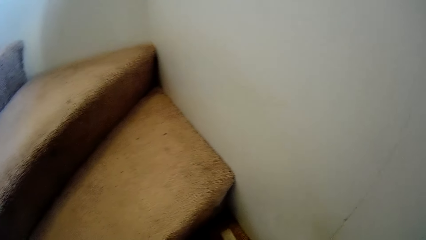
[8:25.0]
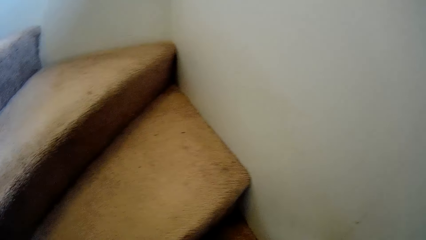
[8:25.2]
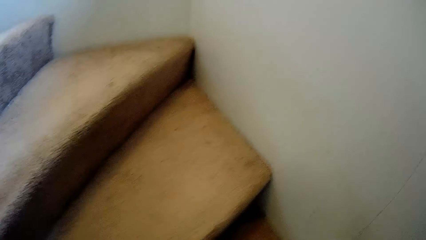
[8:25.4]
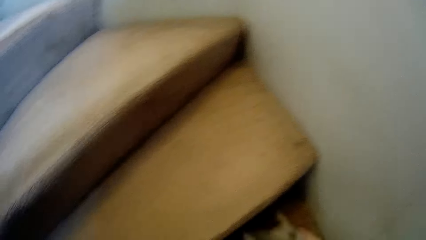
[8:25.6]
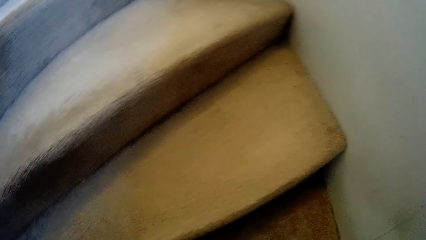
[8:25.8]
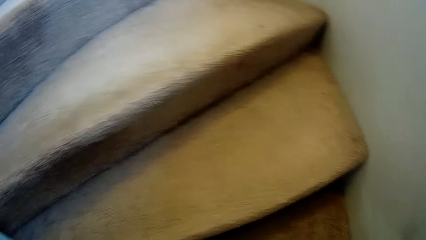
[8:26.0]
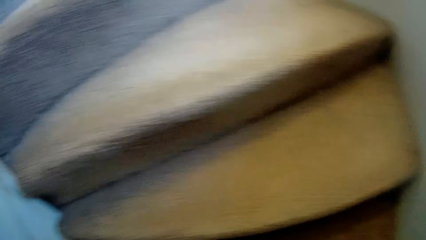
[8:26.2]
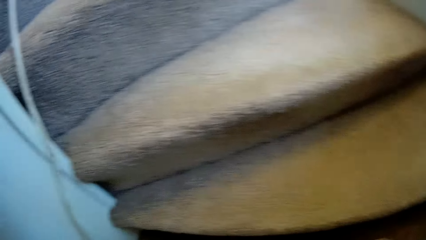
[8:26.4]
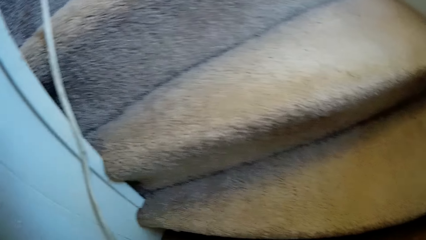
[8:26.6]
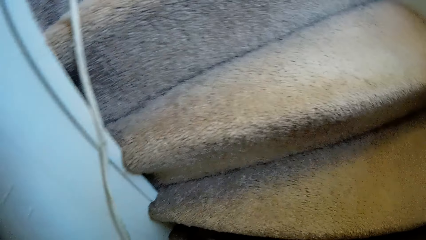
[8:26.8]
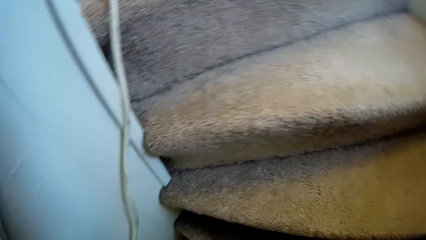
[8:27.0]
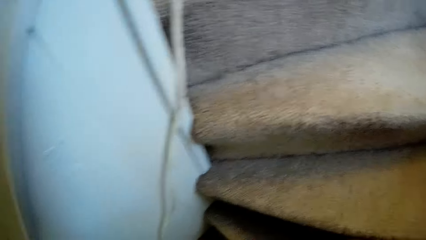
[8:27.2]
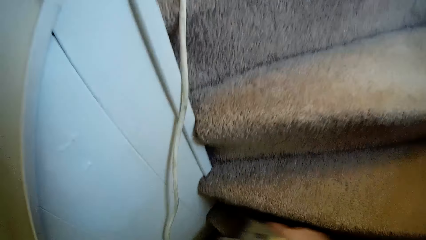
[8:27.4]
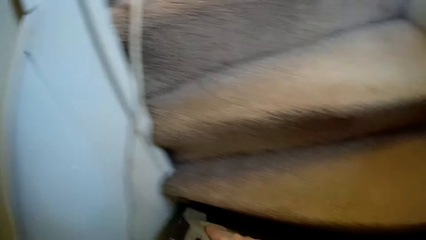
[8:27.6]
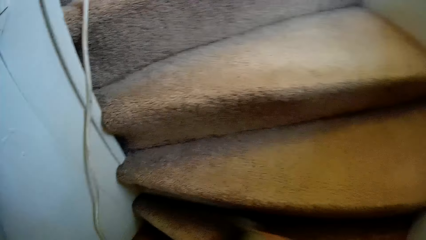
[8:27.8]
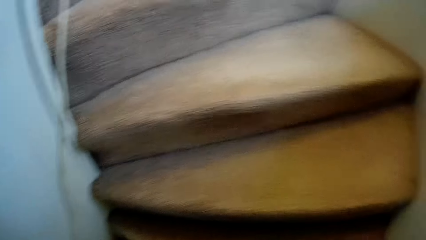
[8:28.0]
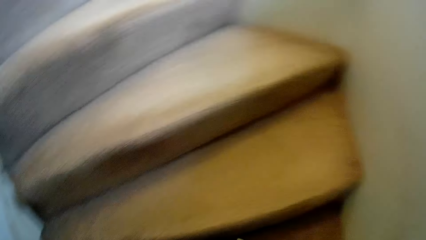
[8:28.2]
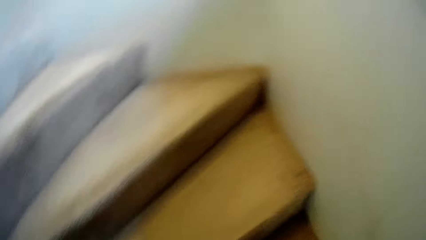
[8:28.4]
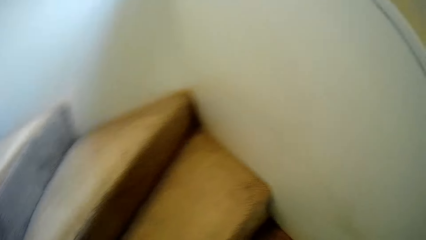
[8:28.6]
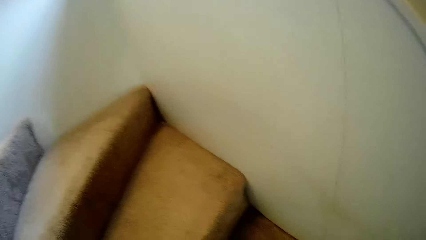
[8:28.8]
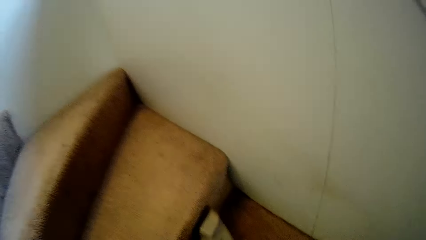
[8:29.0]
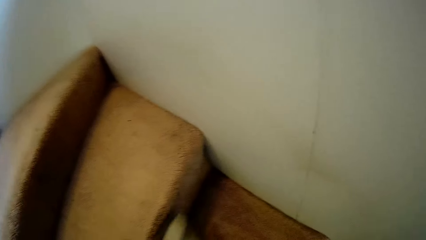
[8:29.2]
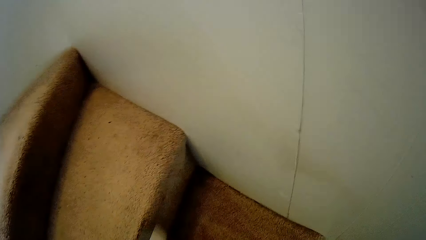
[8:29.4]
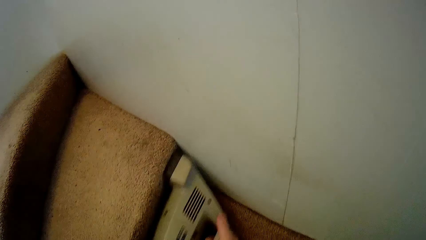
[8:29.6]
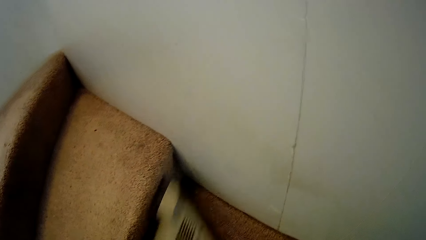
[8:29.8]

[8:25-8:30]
The camera wearer picks something. They clean the staircase carpet.

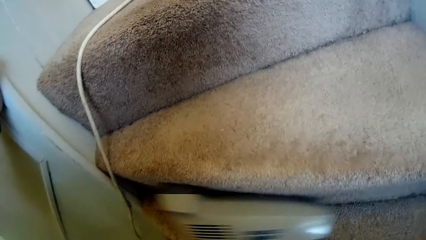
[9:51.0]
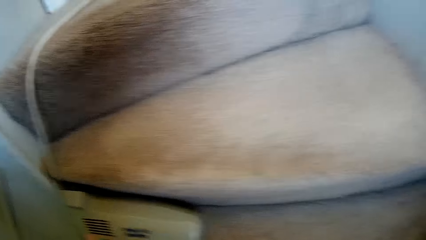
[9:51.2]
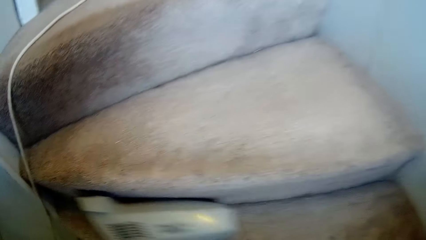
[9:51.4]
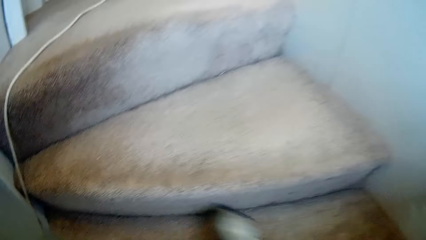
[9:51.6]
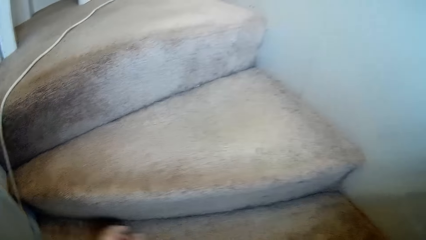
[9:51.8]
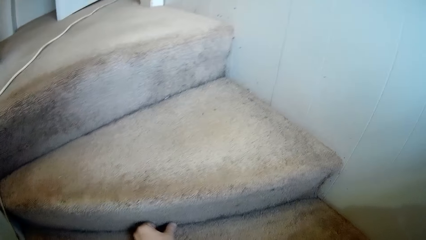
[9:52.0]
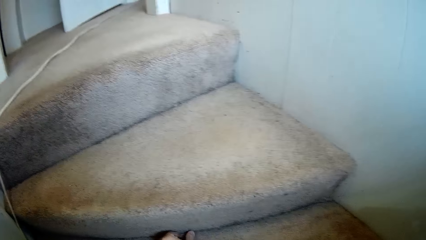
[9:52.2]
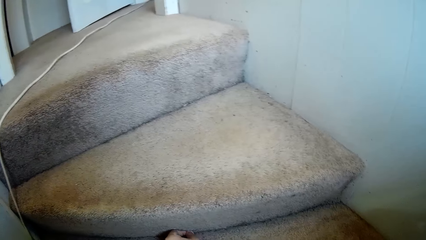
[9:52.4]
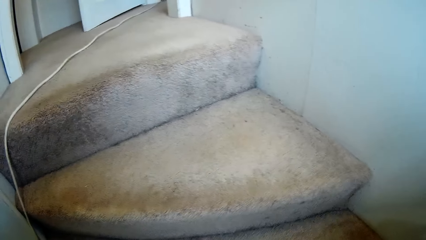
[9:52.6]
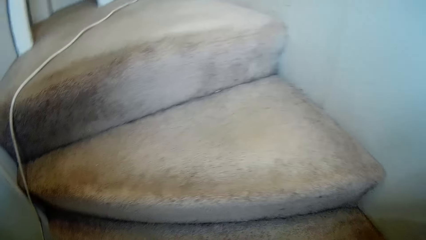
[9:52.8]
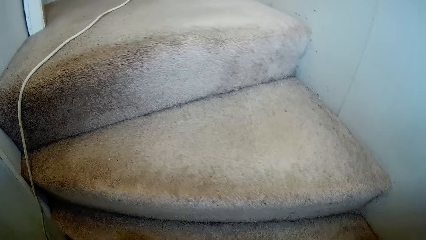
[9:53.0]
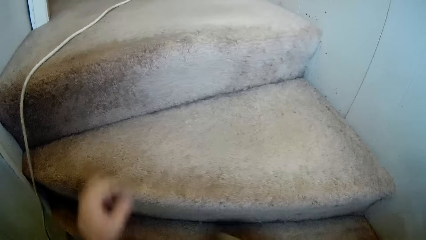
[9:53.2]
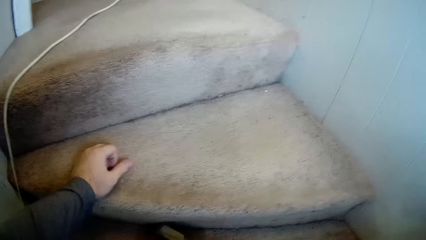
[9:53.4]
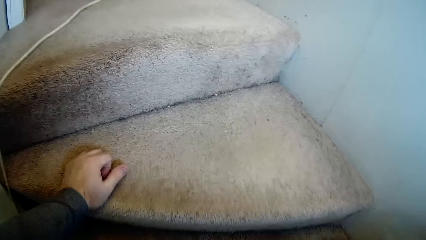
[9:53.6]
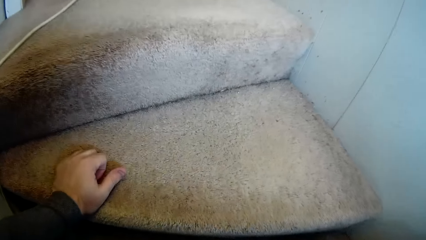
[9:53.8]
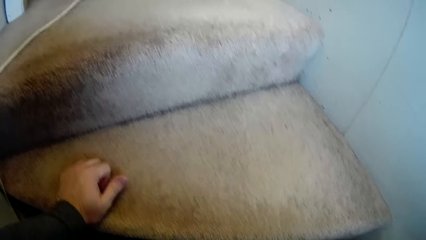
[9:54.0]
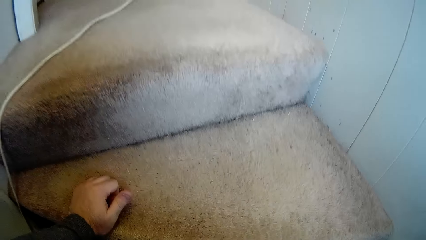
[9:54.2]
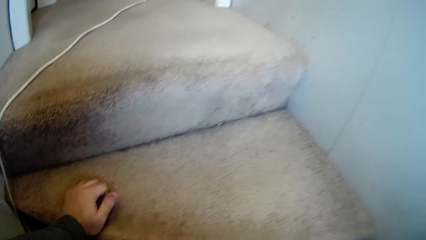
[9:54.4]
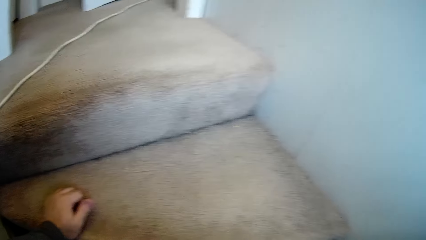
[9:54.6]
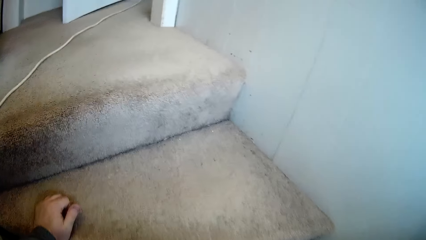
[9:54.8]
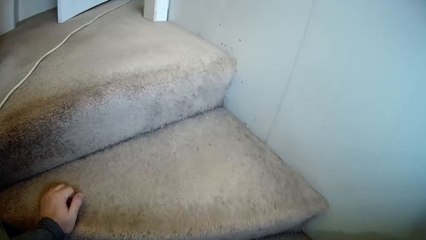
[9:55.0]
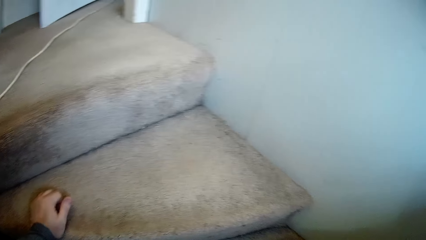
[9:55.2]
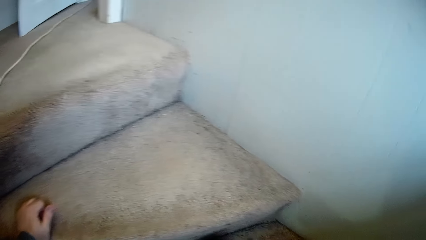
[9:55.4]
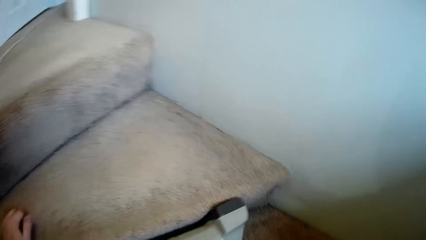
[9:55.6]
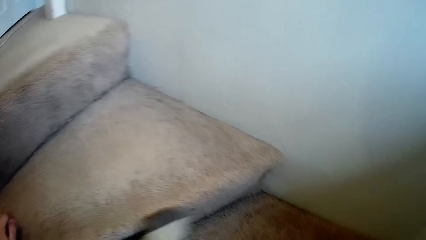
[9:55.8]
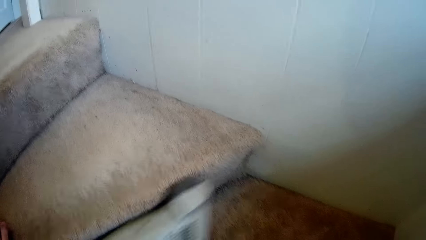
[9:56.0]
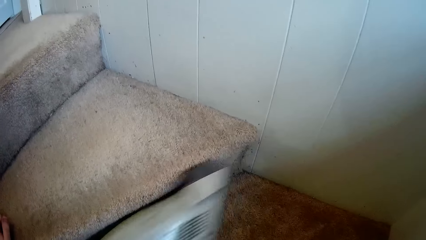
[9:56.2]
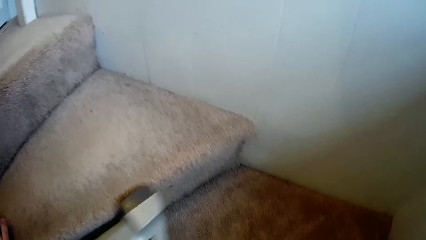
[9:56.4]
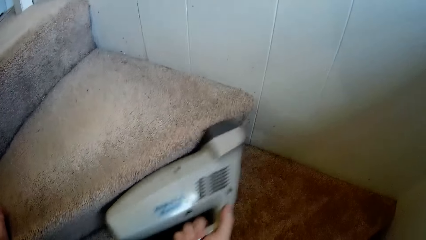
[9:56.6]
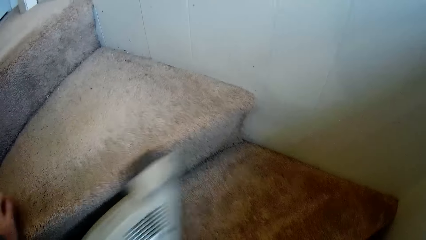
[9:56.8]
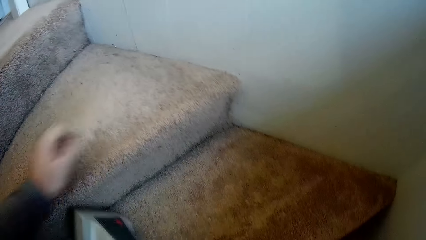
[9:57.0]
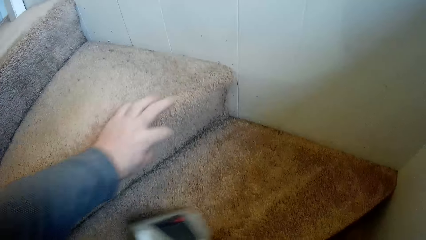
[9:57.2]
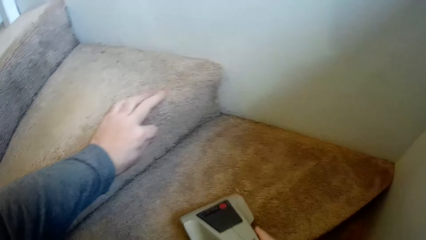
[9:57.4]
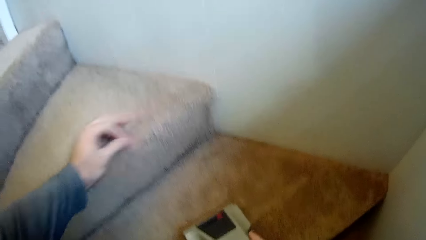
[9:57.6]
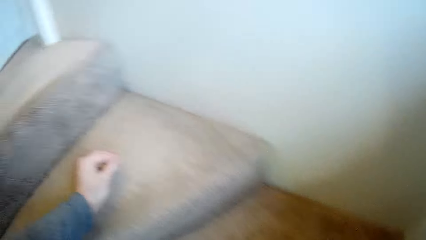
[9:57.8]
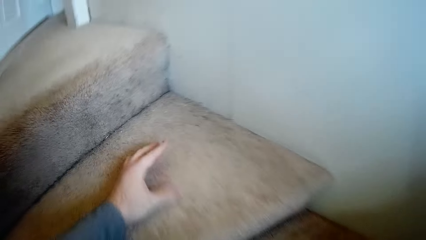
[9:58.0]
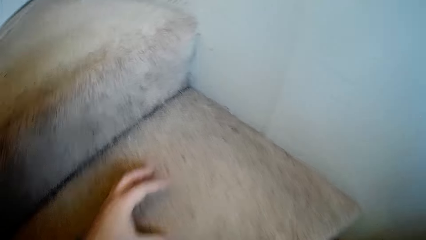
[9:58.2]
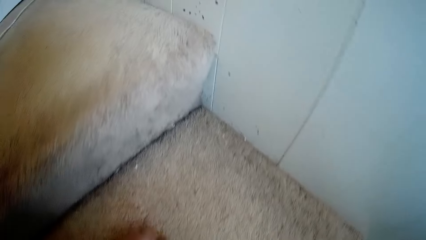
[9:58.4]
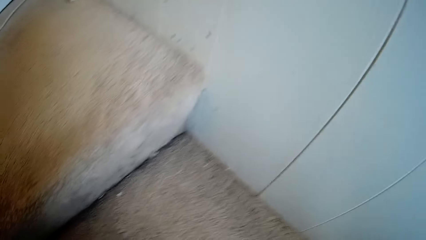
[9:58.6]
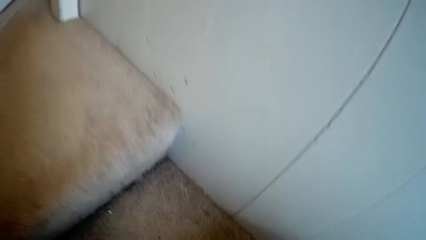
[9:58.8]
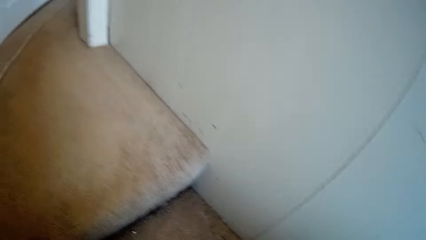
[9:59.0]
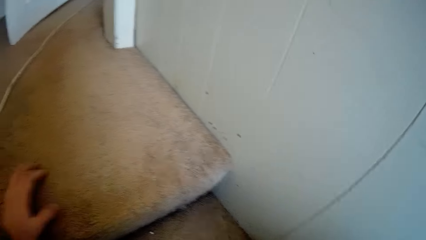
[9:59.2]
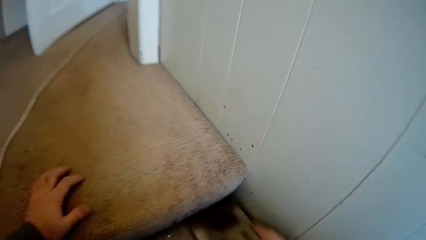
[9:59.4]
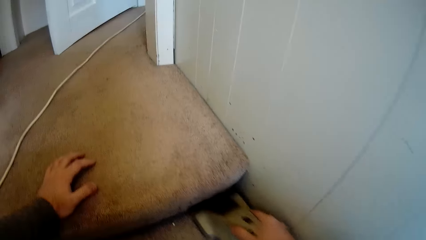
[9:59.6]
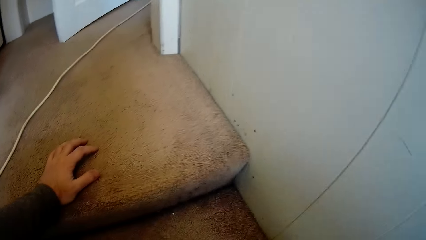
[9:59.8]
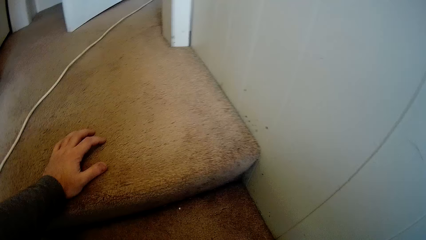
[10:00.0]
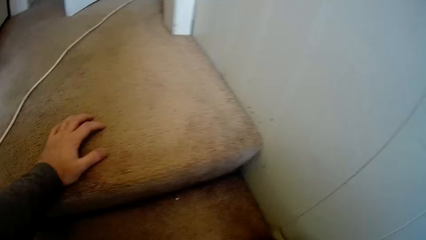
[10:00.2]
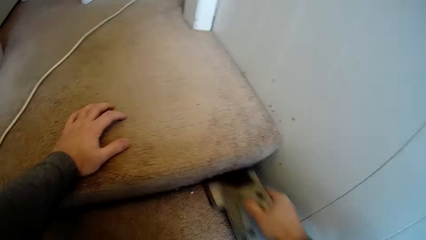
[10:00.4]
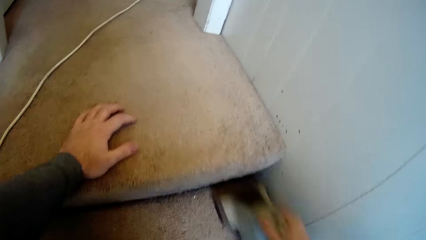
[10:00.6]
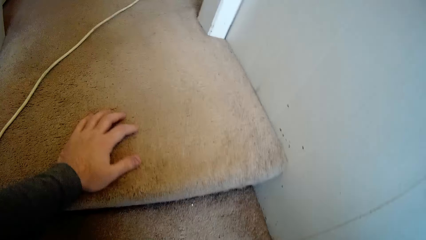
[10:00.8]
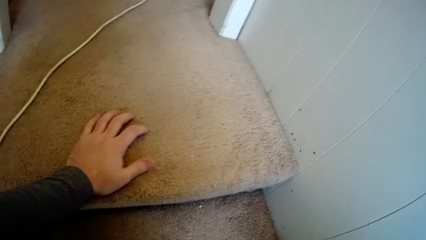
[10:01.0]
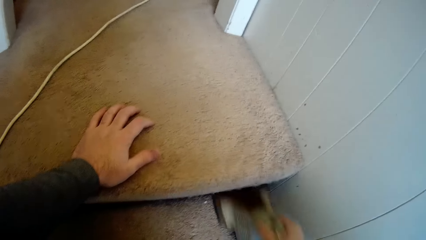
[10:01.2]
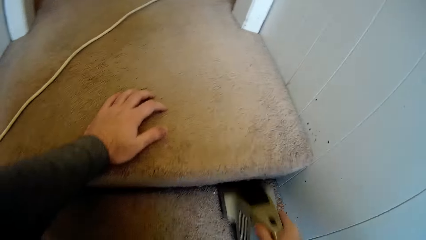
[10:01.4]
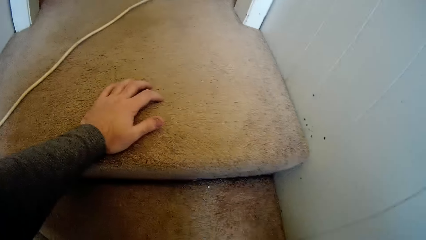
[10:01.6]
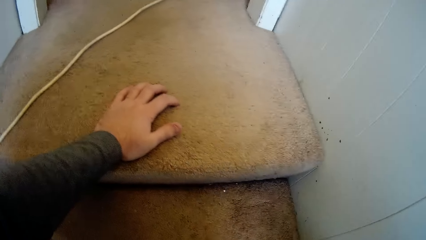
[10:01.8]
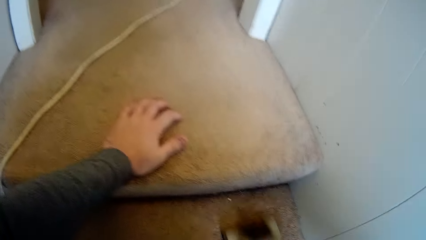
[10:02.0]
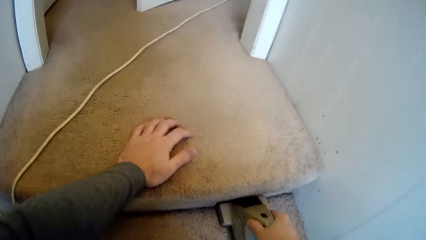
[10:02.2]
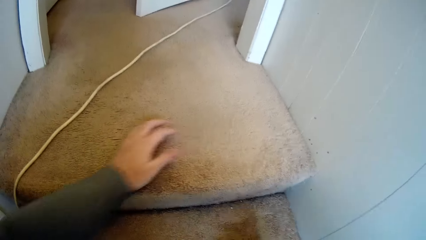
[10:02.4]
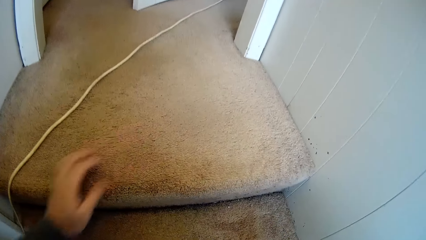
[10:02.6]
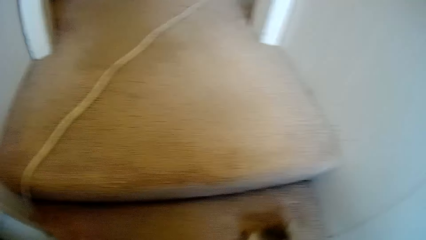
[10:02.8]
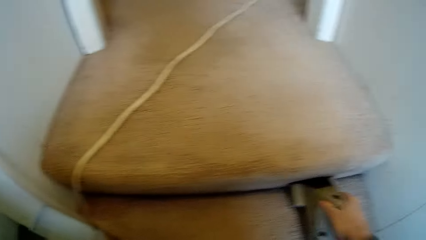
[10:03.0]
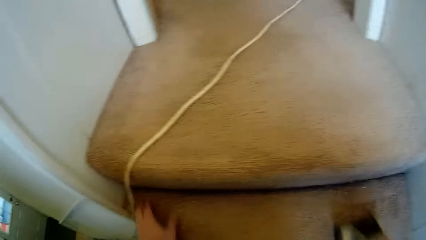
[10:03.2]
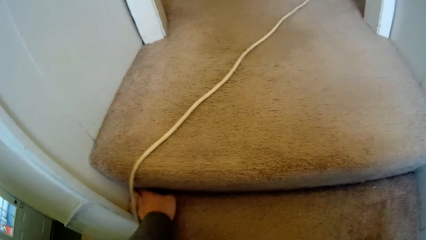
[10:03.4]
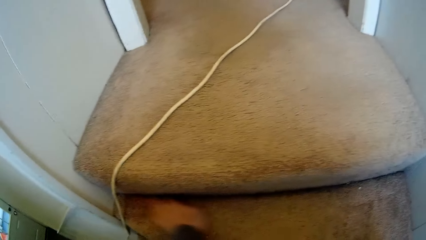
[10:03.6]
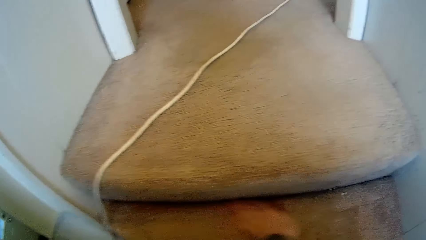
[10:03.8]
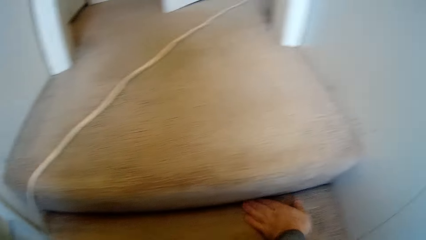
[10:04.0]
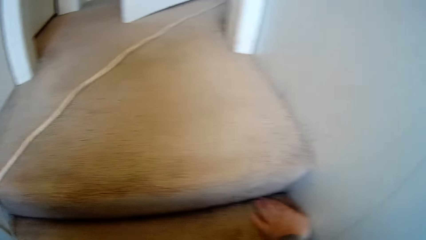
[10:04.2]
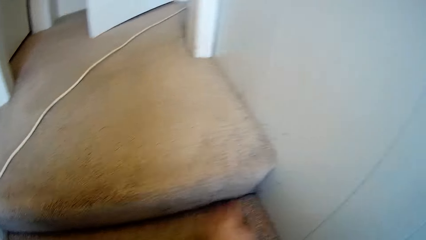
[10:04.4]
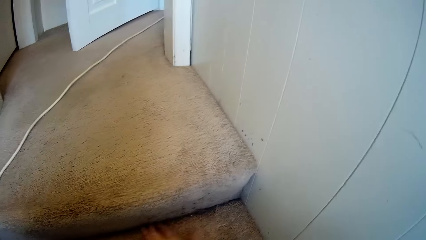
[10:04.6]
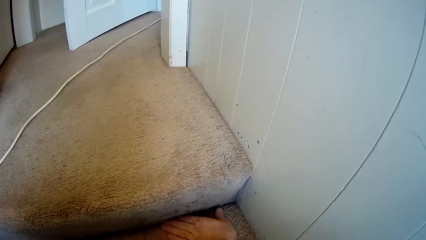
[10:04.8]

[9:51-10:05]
The camera wearer removes something. They clean the staircase carpet. They remove something. They clean the staircase carpet.
